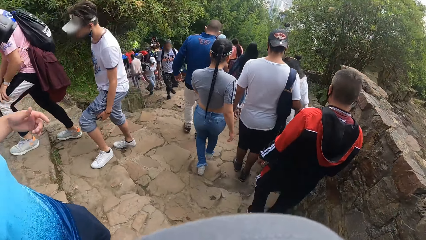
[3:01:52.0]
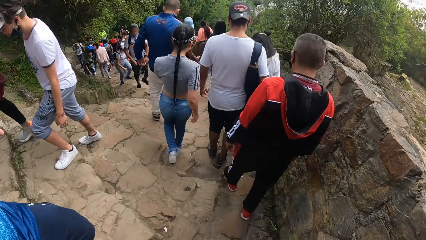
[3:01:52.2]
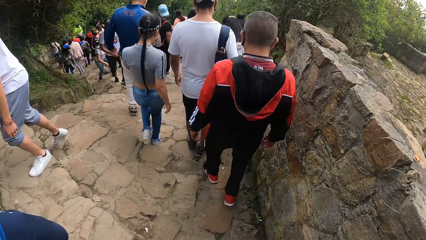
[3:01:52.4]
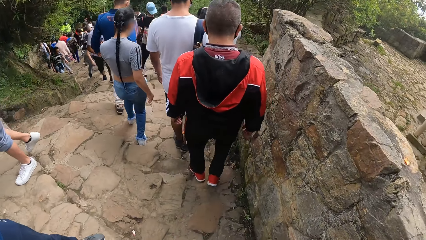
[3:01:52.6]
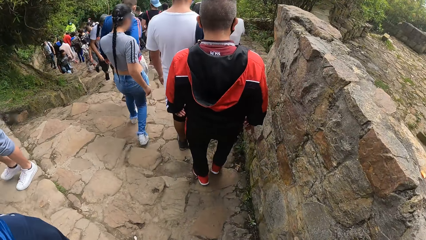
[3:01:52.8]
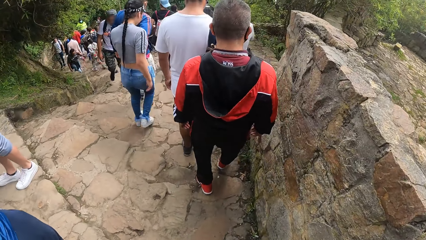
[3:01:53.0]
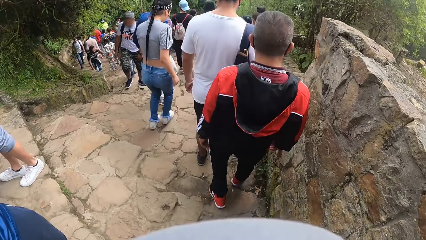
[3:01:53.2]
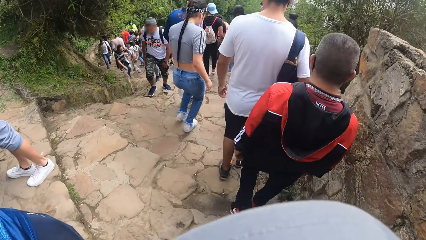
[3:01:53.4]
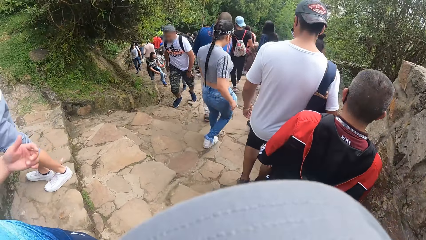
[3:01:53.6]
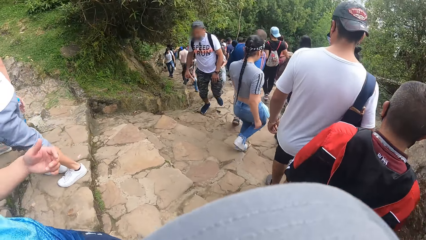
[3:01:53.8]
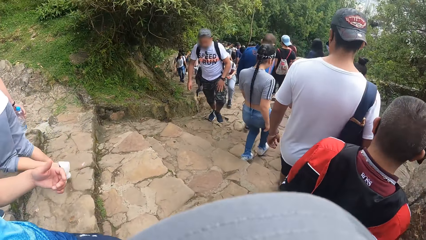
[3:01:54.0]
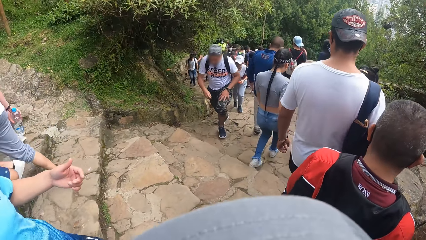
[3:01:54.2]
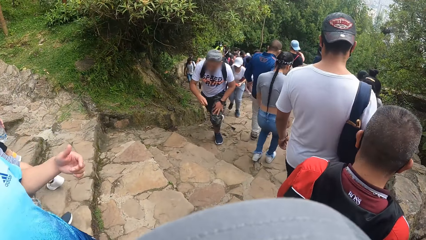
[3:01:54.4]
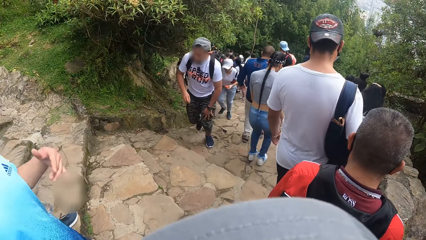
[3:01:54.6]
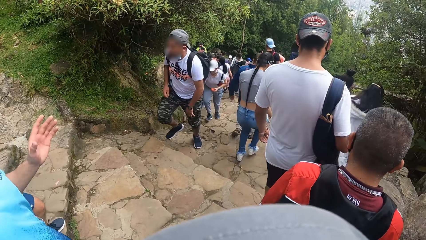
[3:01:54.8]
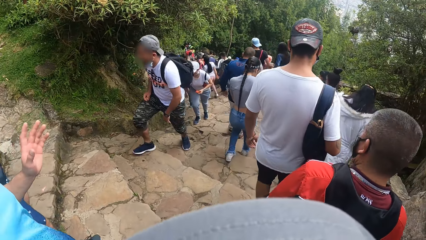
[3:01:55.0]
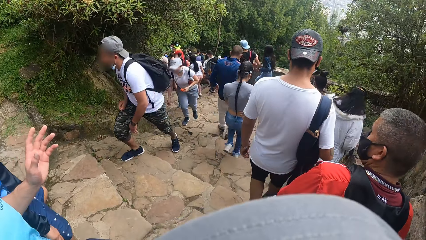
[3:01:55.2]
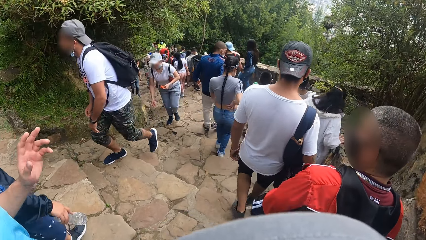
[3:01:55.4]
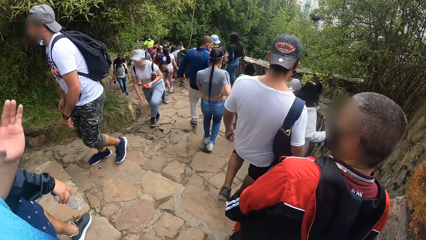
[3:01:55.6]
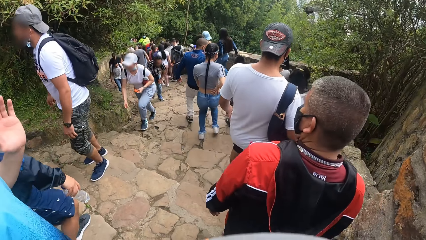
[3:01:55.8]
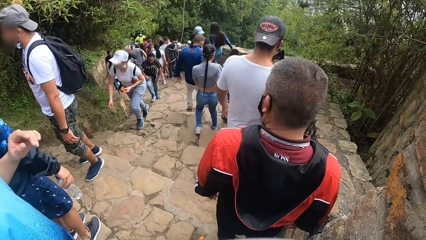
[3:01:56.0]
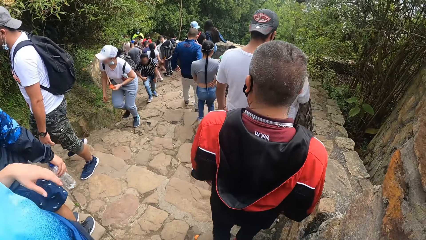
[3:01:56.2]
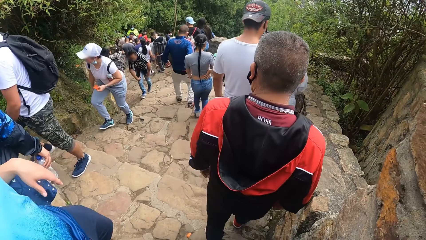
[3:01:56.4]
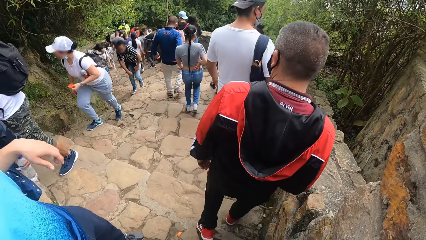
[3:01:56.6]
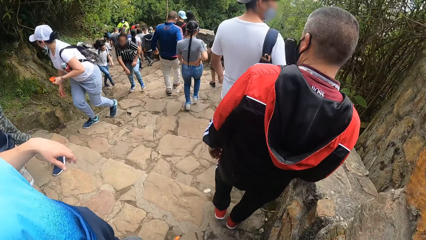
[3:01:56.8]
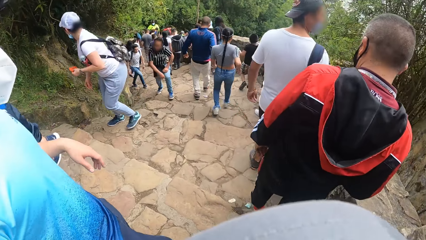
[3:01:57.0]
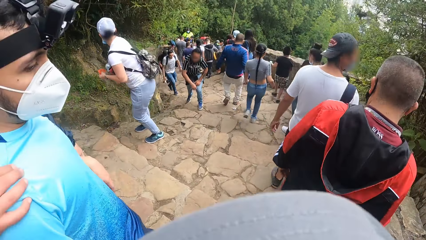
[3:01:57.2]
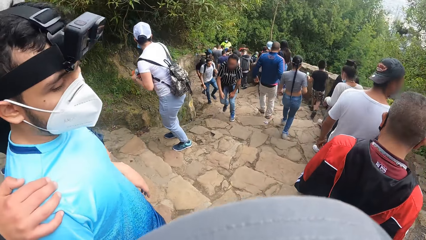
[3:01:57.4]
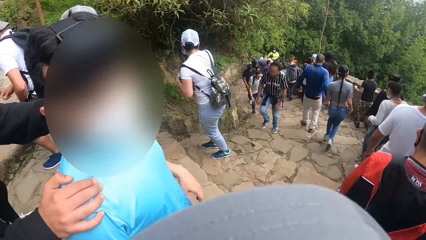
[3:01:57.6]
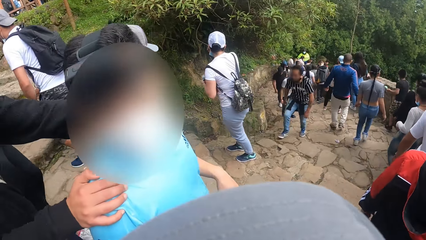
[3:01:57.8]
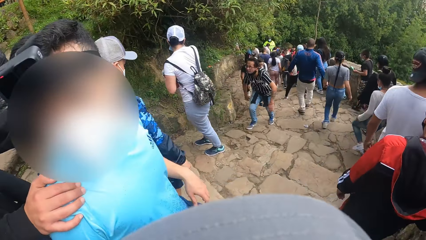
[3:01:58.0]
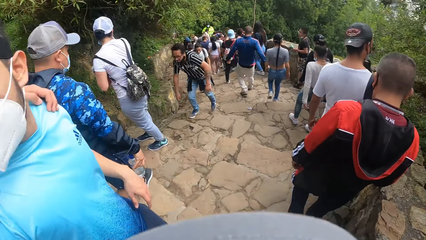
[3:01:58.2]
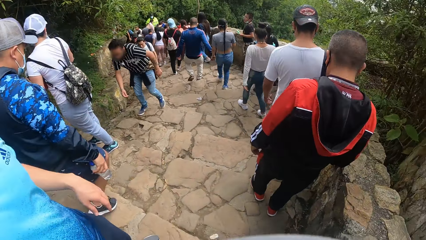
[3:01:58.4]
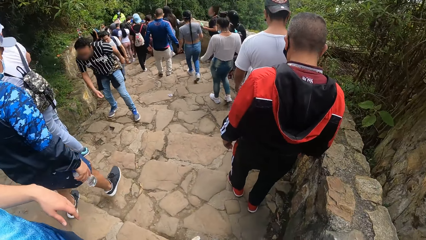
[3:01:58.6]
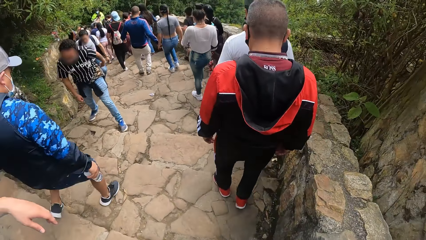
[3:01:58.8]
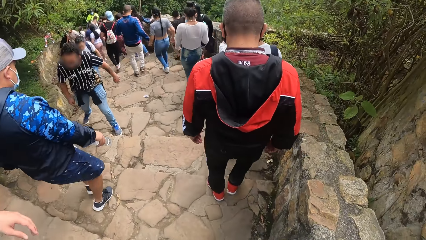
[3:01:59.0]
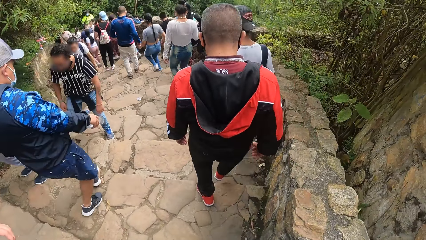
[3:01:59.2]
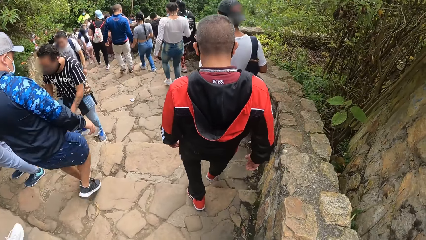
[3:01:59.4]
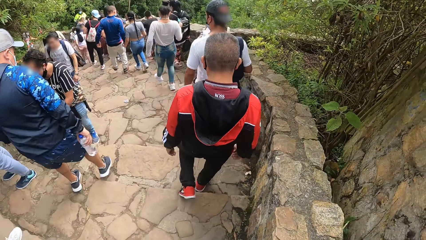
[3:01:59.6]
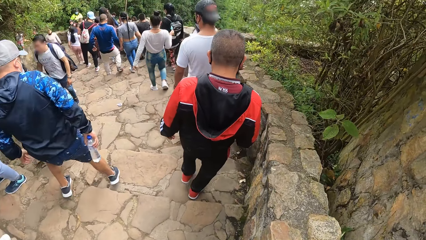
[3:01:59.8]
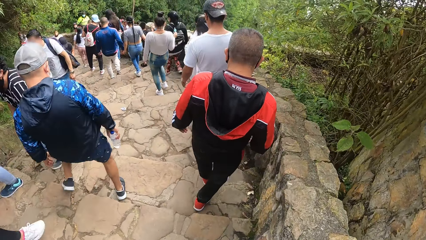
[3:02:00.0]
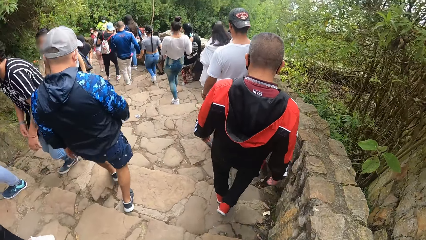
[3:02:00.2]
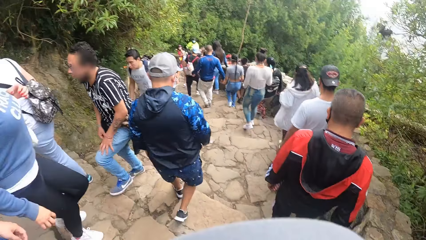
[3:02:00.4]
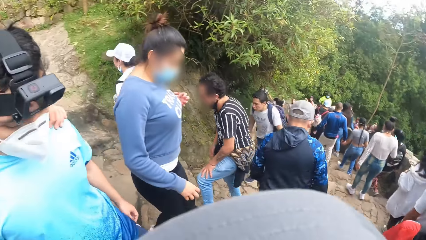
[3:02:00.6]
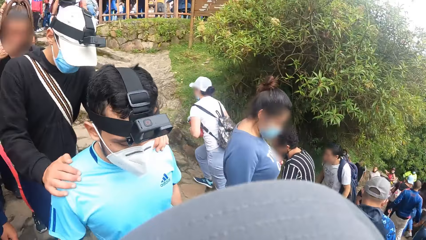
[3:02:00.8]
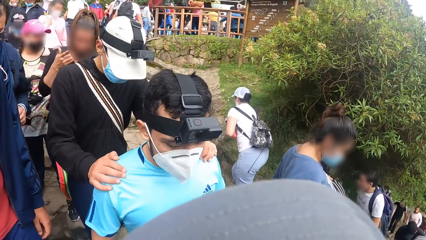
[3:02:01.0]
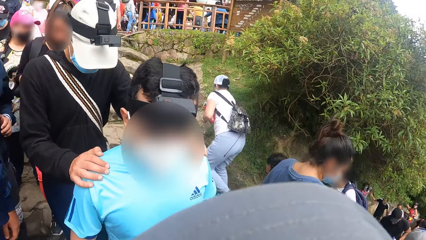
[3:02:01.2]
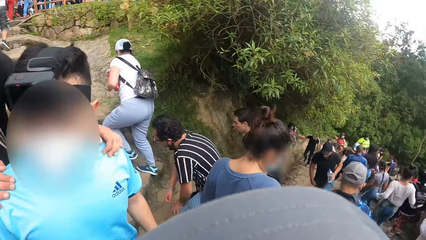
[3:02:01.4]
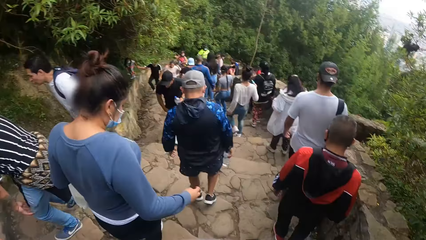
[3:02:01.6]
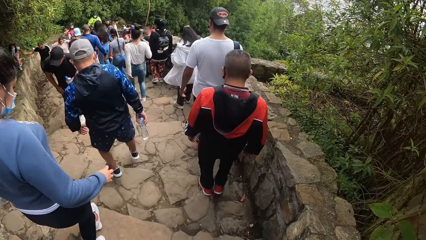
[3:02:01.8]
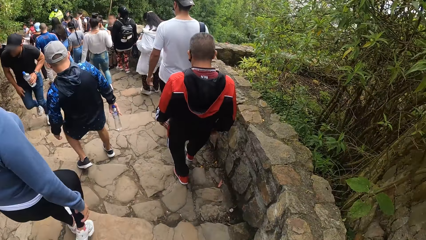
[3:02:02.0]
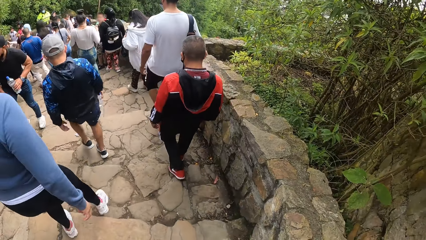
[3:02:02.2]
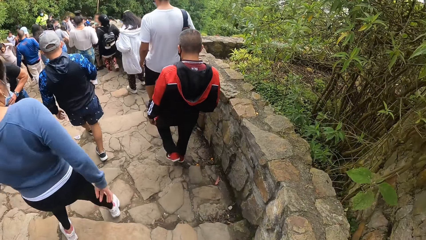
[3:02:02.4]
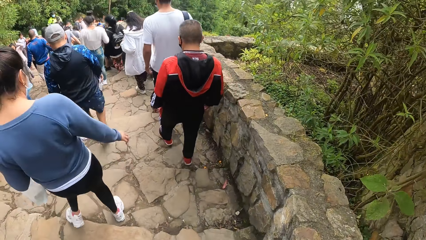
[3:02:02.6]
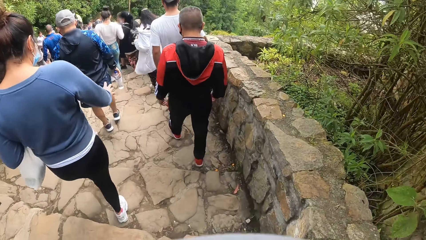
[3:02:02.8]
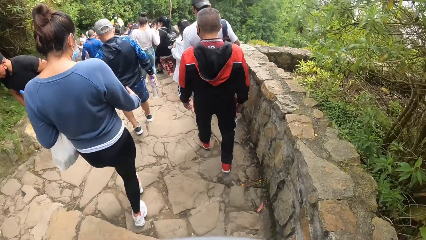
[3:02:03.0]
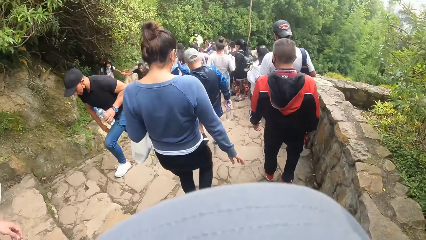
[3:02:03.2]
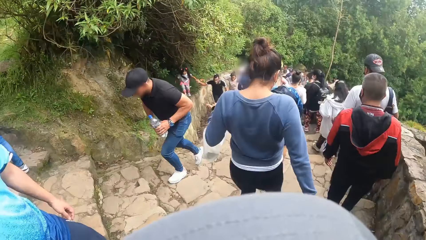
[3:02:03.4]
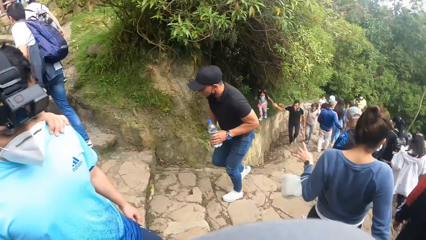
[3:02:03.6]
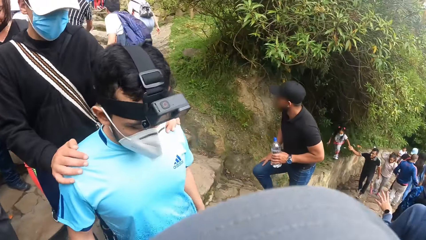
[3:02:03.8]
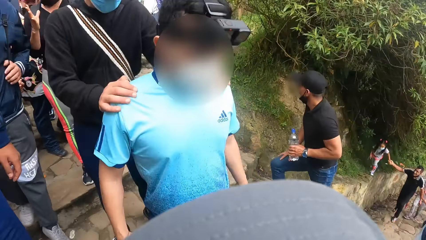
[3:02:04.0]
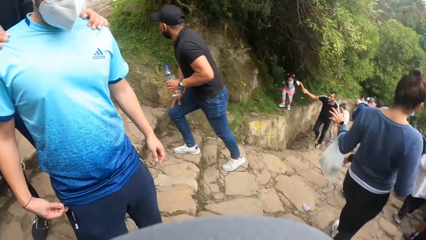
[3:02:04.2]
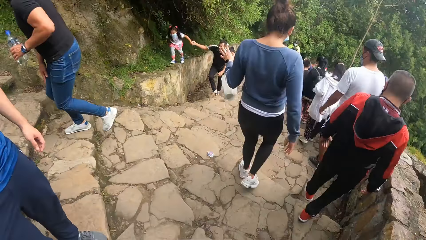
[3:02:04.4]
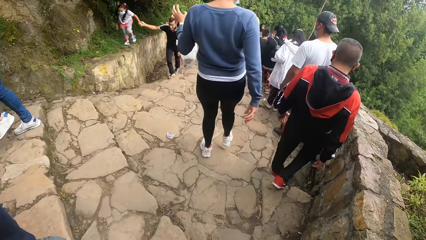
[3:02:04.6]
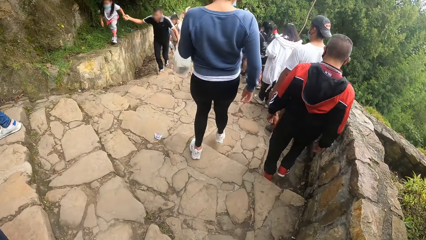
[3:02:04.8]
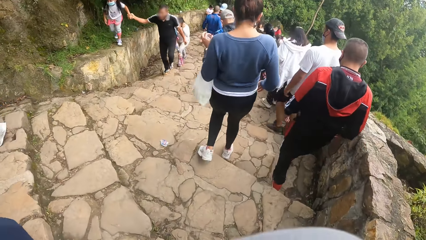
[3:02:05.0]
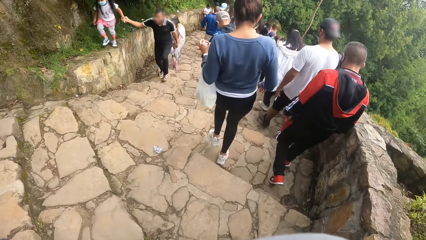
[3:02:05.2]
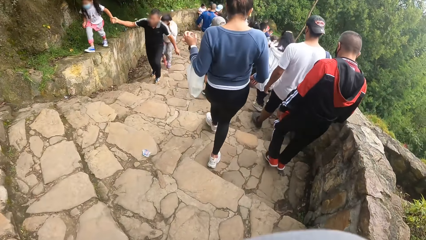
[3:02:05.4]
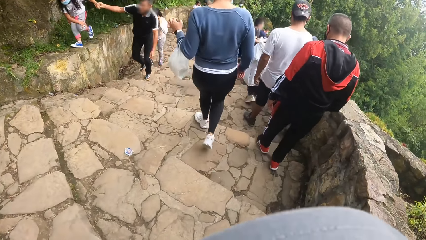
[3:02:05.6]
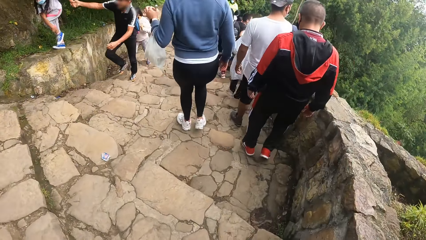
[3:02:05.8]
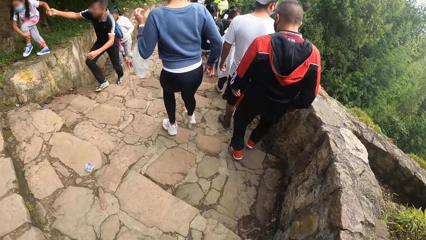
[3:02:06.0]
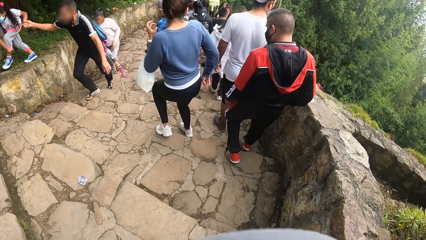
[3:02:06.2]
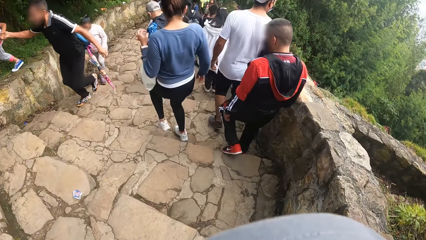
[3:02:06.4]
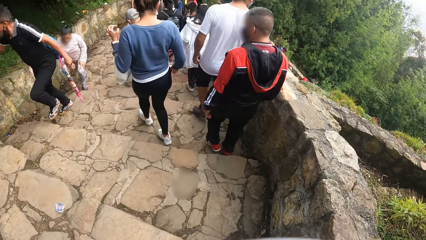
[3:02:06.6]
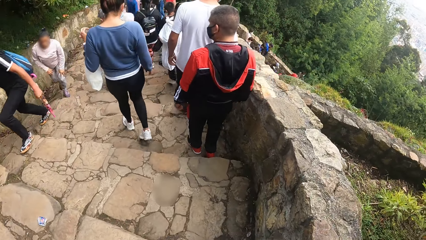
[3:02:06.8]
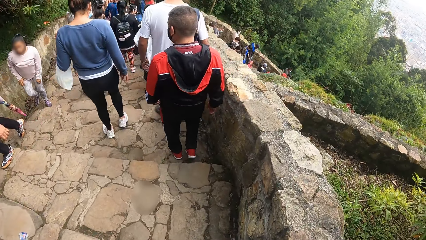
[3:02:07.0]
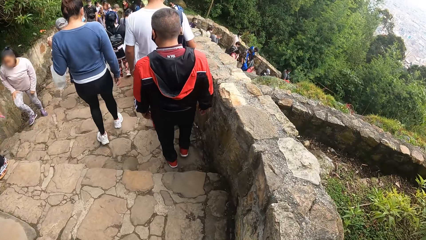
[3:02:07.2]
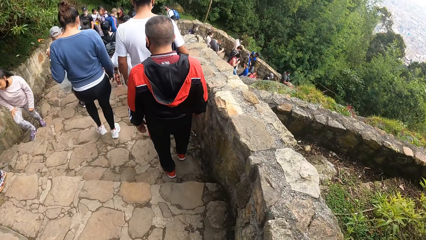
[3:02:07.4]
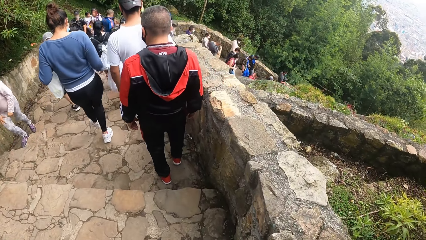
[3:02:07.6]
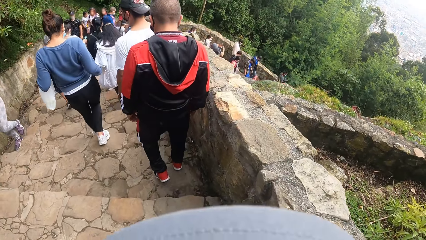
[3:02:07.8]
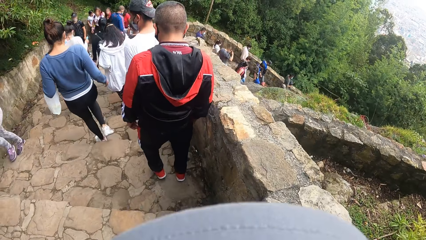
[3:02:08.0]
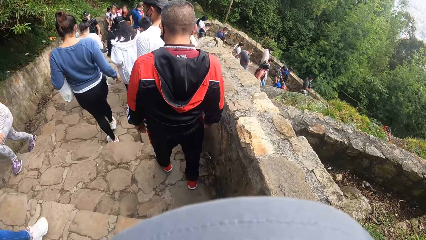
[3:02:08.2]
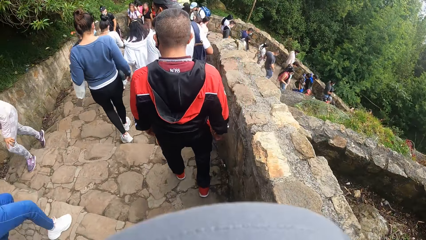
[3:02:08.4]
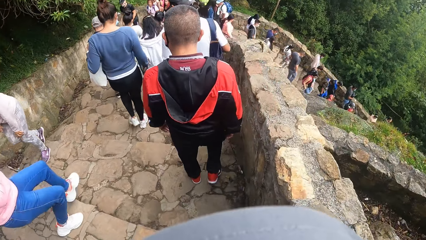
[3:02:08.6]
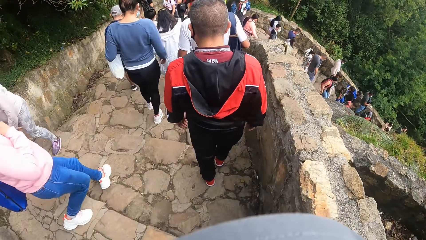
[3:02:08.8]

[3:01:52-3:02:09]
One man holds the shoulders of another man with both hands. The other man looks at the first man. The camera wearer looks at the other man. They look at the other man again.
